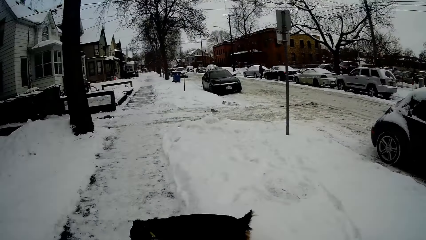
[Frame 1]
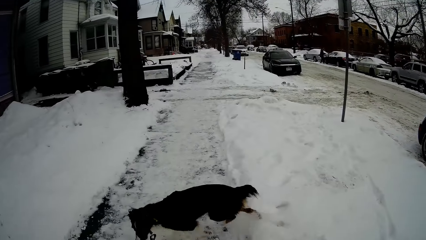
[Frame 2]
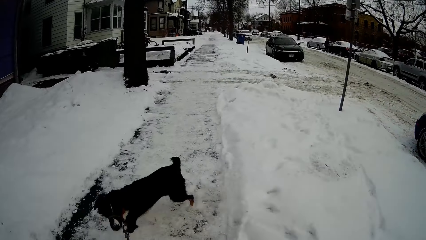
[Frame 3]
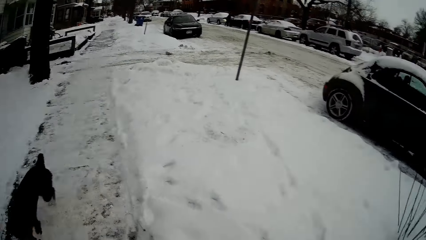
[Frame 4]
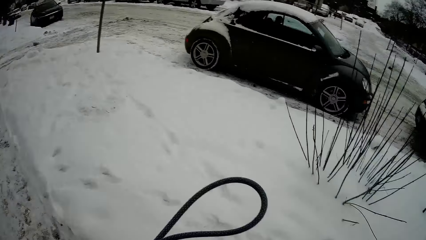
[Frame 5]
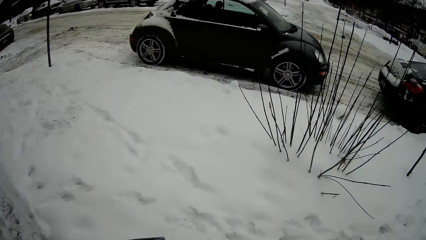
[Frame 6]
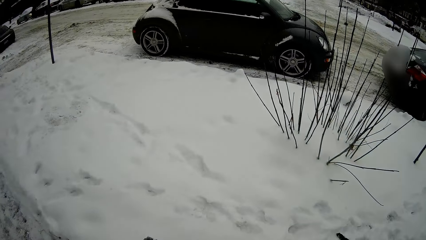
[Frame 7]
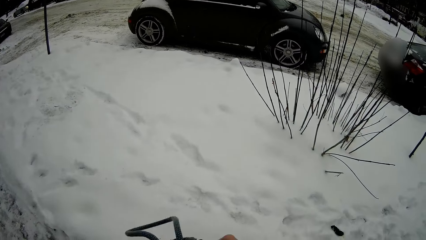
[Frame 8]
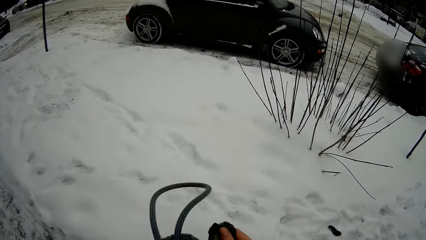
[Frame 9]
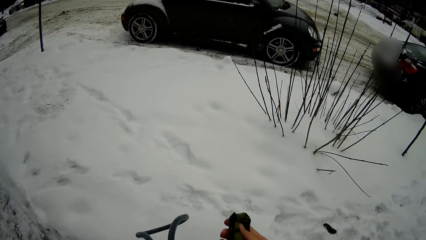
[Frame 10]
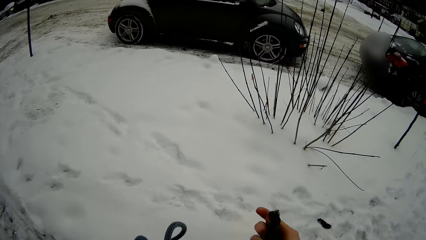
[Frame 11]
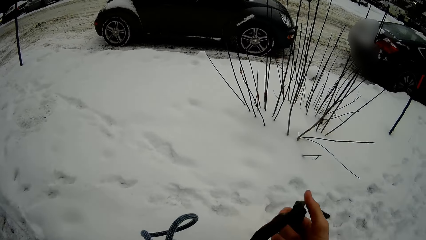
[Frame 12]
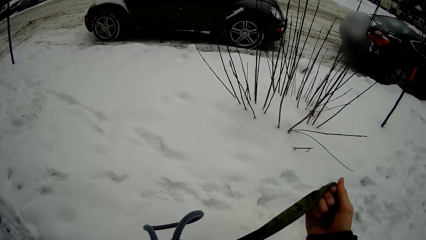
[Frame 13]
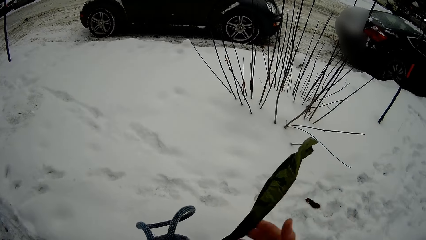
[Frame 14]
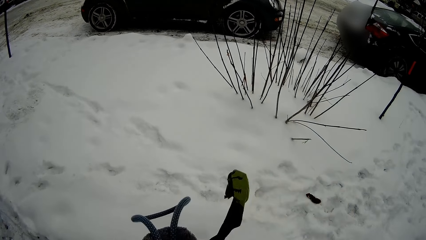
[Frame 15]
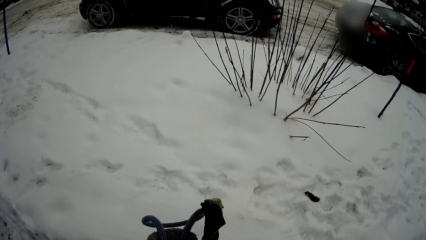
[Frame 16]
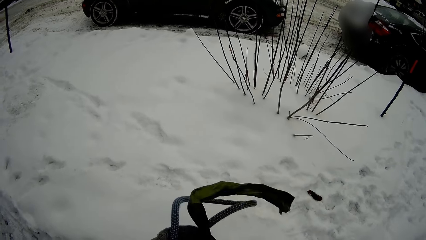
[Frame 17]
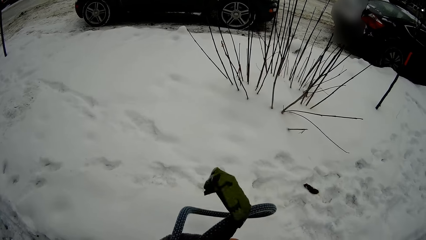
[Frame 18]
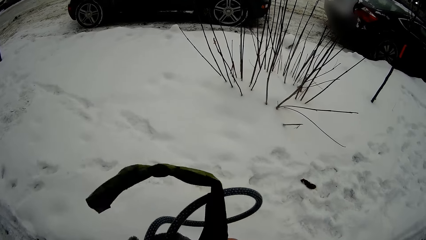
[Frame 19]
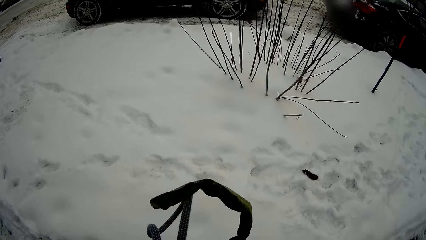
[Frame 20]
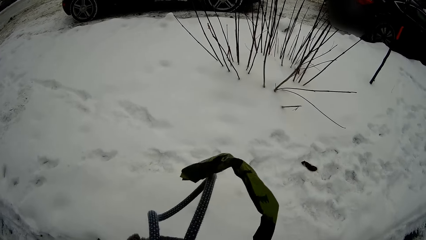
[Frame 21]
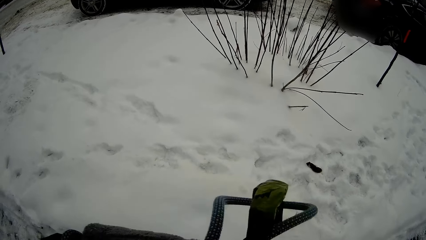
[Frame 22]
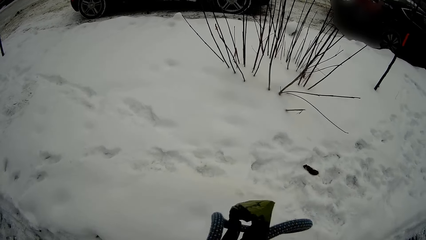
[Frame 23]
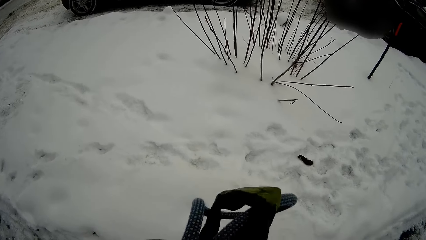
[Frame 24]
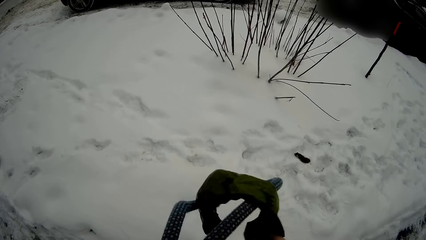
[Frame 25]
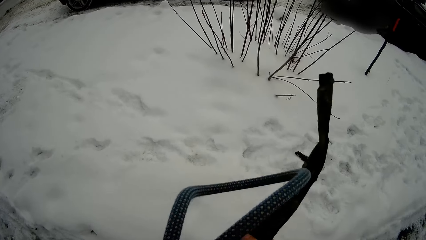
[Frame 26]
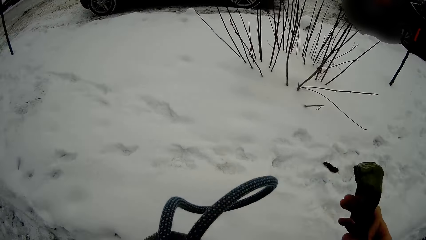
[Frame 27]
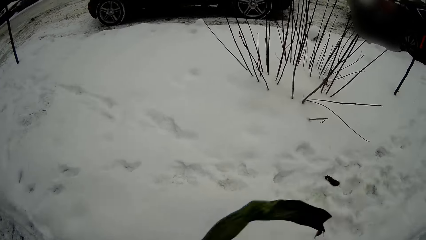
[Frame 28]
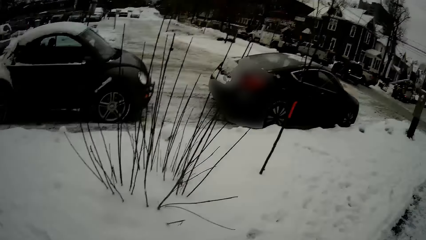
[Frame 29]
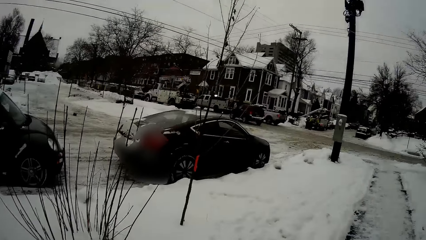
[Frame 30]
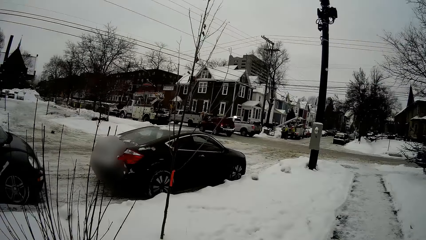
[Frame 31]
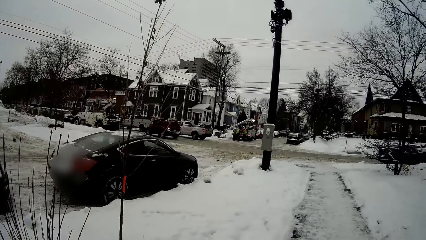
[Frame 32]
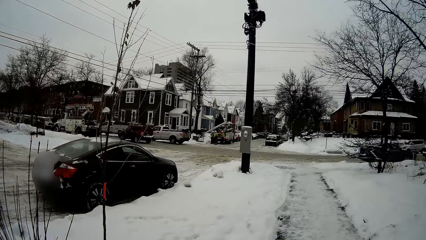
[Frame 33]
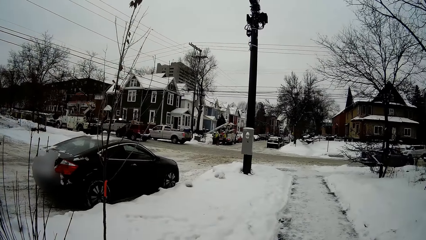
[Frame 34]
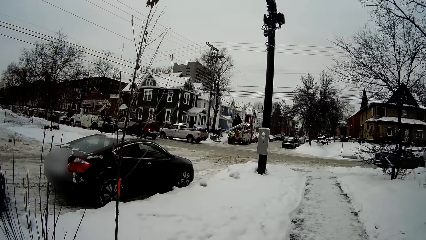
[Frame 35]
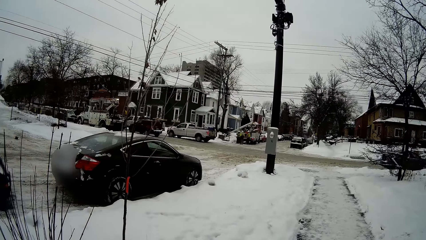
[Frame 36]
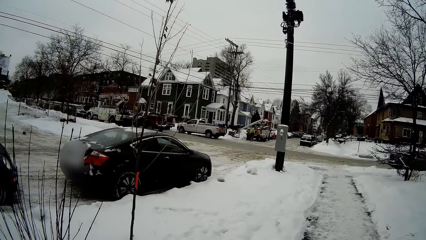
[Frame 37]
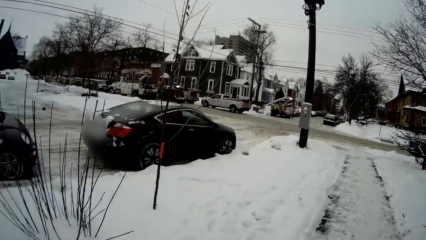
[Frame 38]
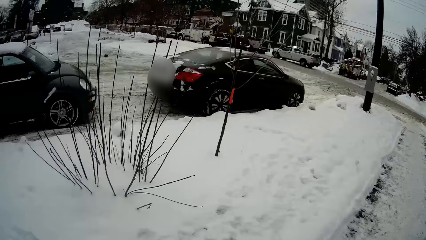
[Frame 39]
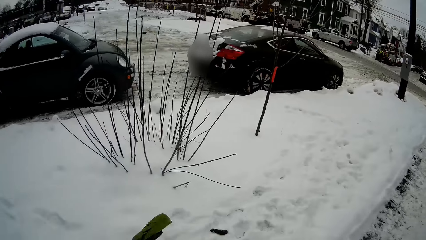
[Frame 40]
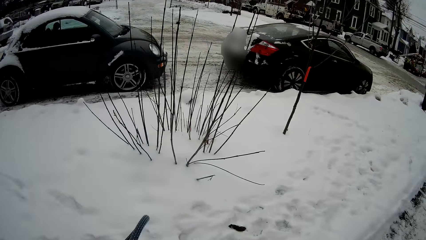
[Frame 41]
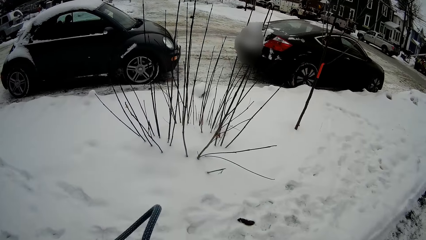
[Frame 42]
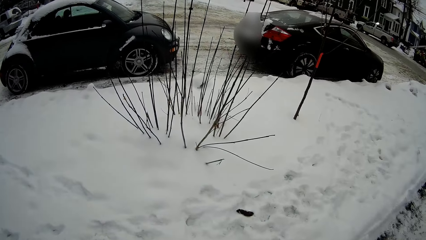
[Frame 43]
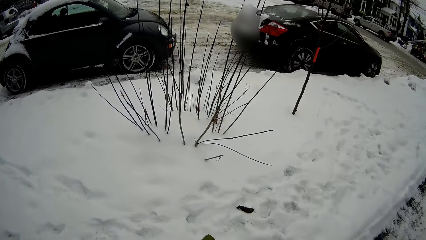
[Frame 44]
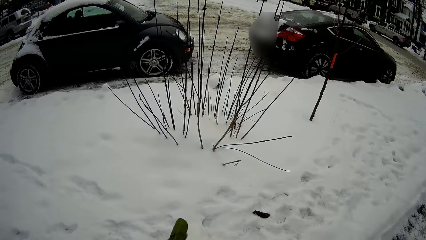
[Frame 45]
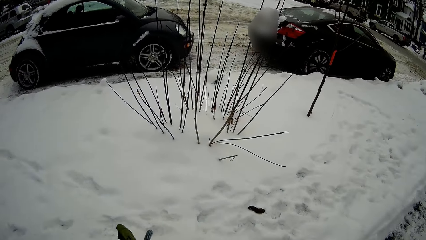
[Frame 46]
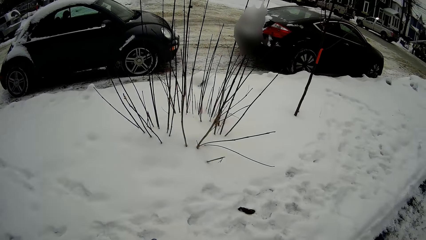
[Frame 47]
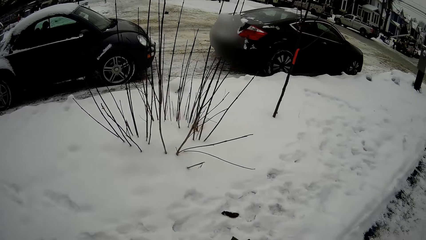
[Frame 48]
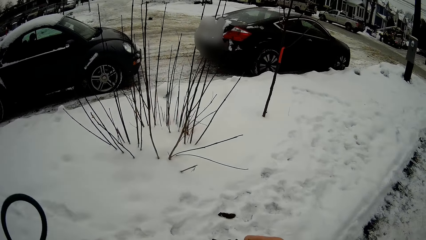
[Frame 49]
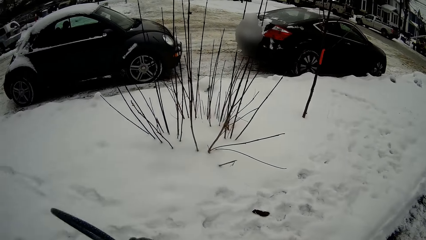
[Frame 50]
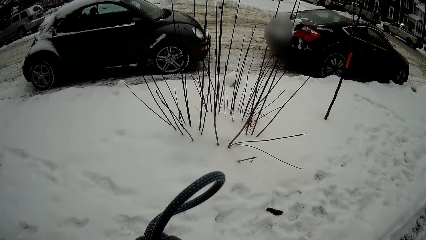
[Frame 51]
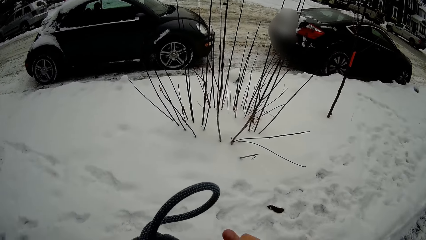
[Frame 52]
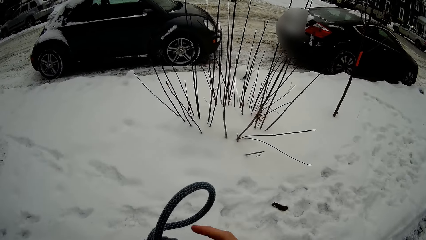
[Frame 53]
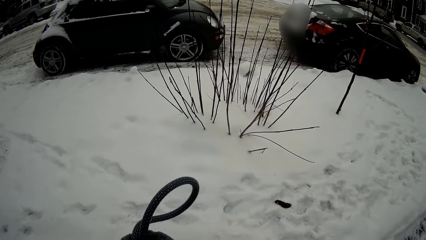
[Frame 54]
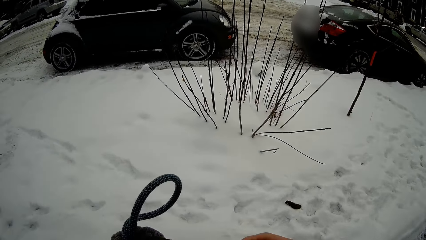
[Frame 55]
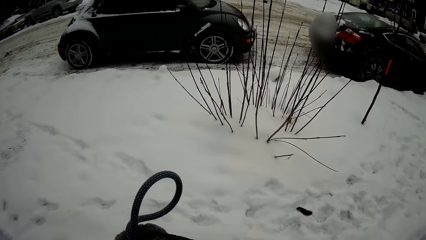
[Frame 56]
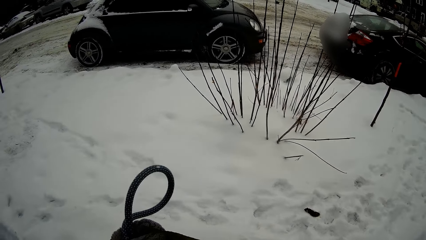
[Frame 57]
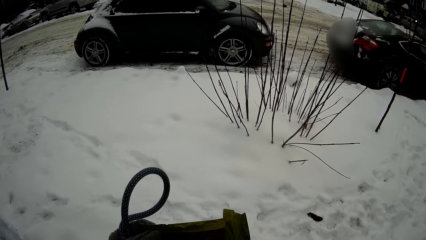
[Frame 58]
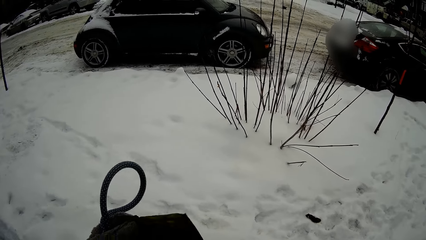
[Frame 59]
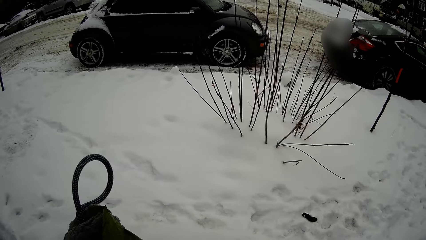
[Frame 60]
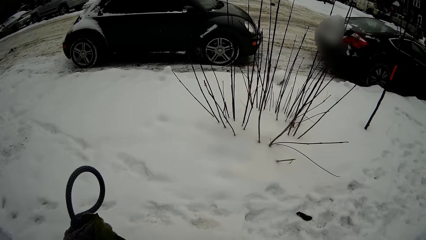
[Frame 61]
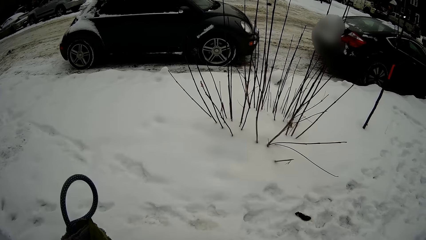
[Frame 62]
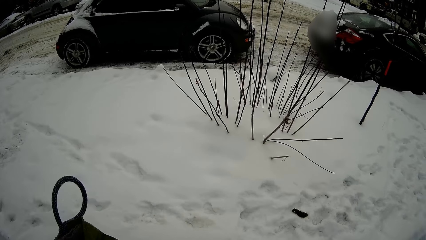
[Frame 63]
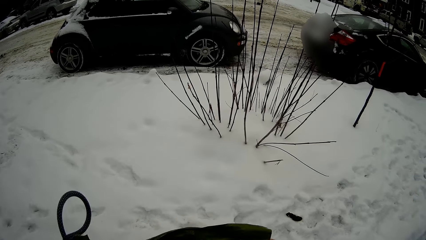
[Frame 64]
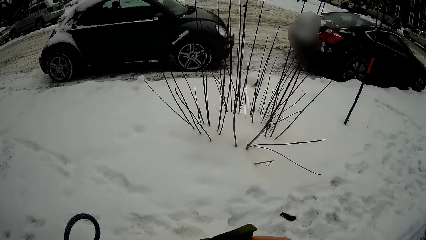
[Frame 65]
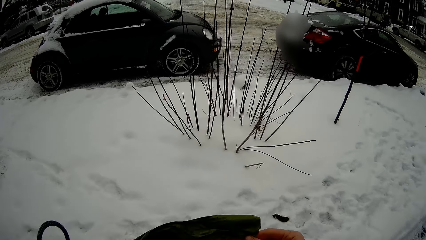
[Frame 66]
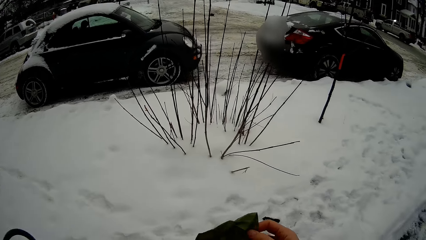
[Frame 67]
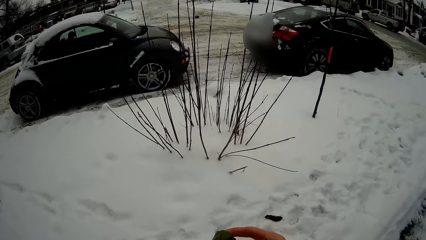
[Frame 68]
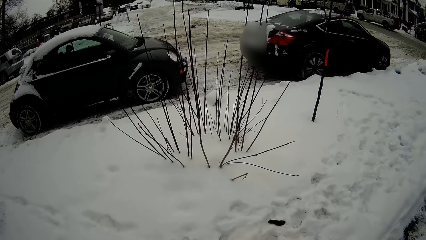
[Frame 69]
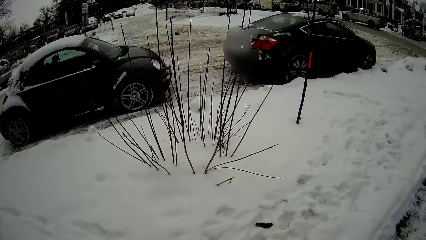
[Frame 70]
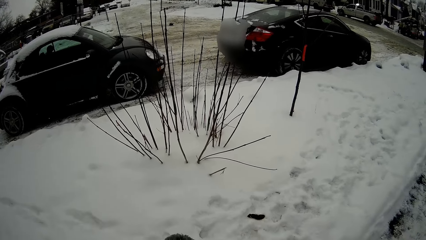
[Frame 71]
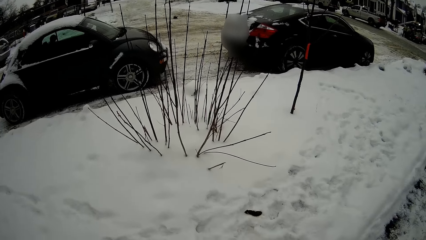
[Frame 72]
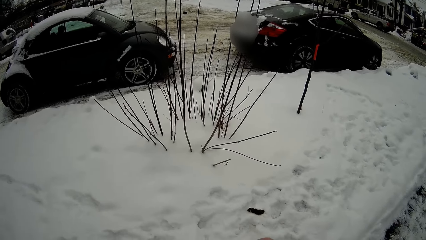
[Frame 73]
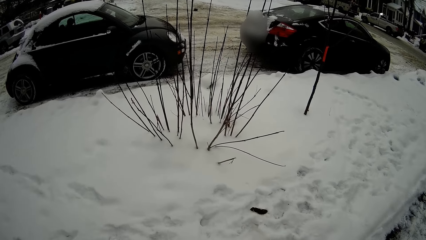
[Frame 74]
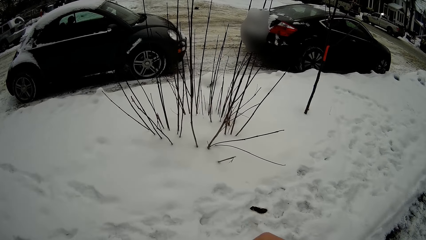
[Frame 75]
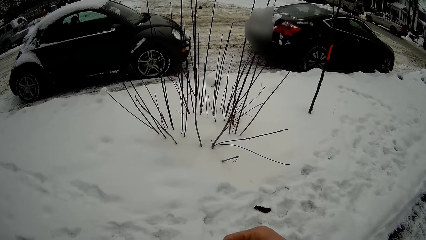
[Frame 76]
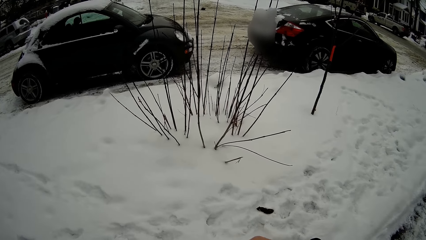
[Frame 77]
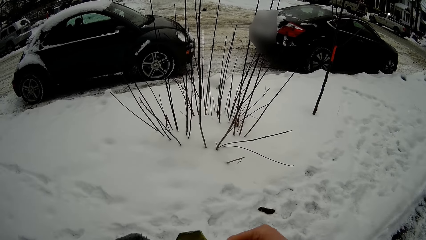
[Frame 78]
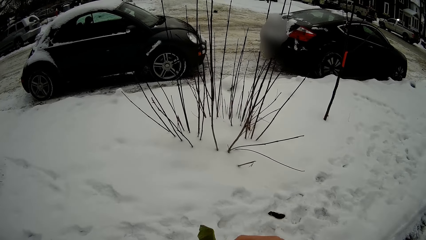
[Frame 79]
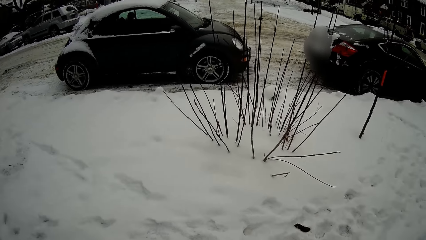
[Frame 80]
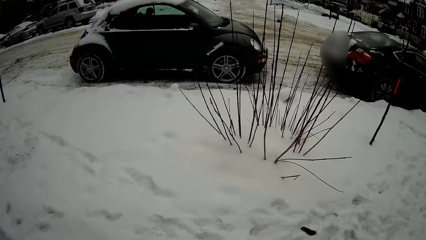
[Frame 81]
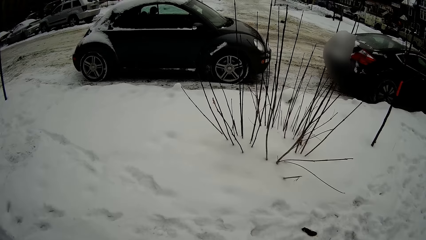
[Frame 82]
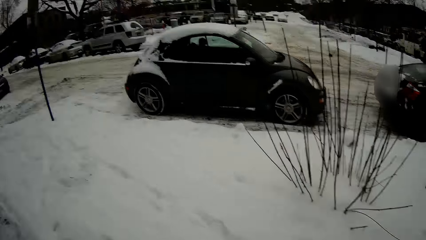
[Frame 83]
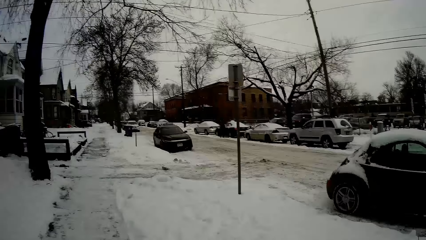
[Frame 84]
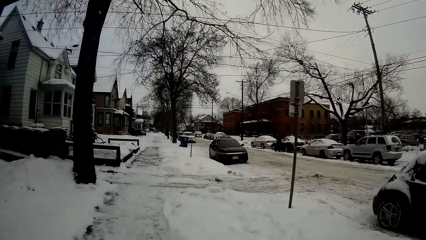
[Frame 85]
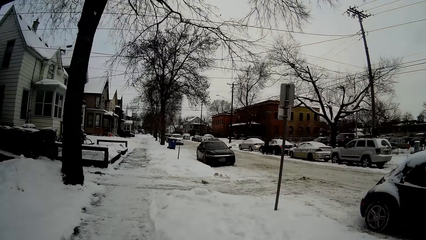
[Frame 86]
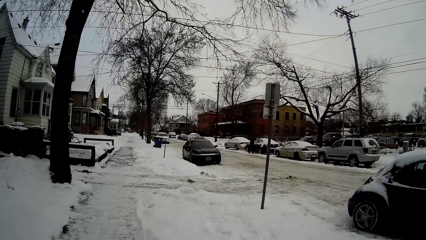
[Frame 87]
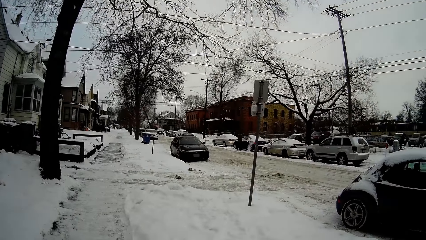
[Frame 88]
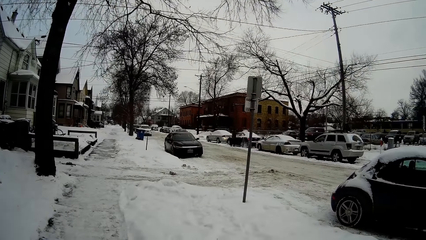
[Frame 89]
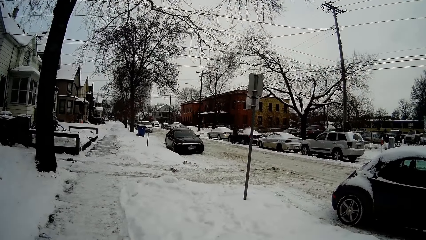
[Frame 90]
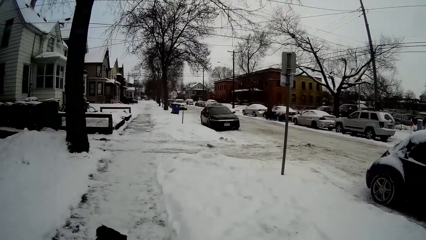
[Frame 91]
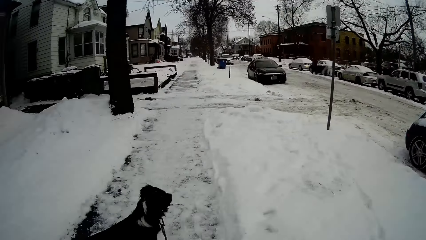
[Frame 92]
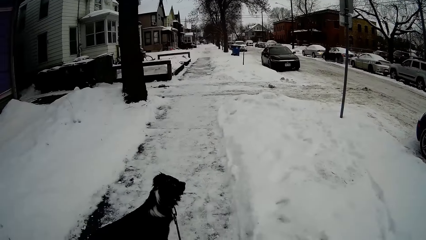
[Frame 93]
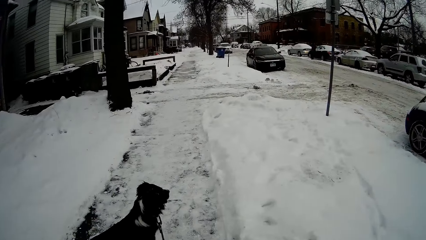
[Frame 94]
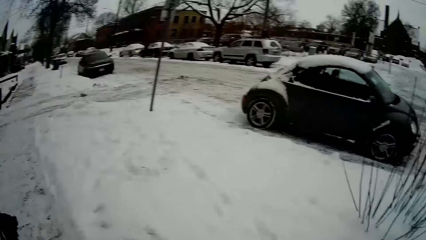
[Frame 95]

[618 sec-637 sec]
The camera wearer unfolds the poop bag. They hold the rope with the right hand. They look at the vehicle.
